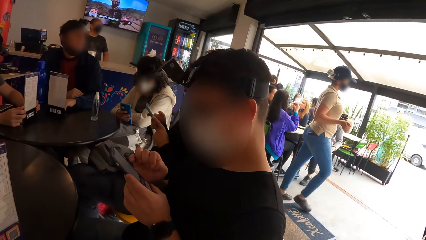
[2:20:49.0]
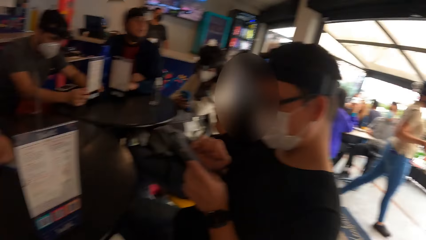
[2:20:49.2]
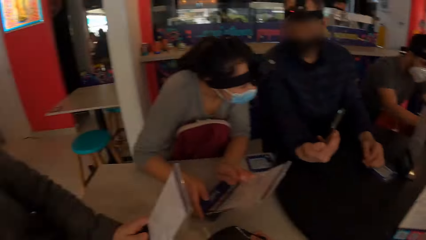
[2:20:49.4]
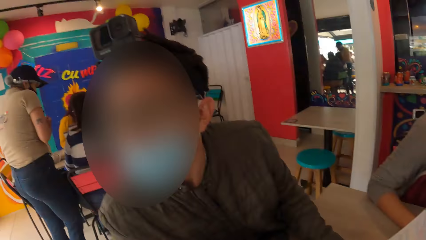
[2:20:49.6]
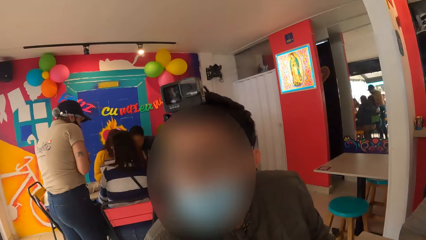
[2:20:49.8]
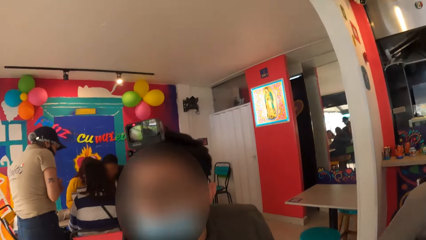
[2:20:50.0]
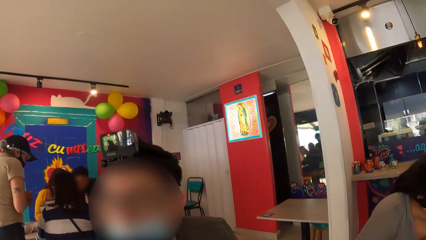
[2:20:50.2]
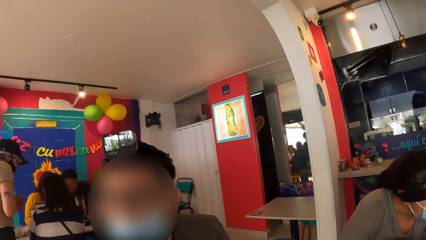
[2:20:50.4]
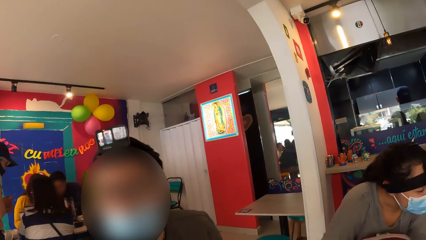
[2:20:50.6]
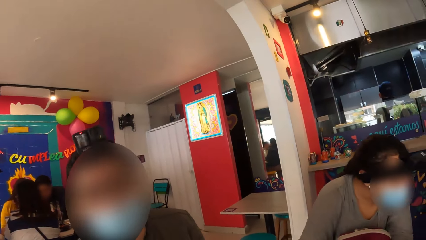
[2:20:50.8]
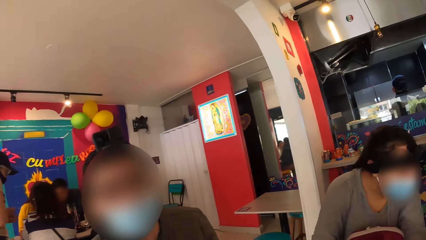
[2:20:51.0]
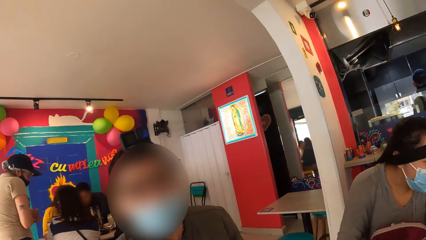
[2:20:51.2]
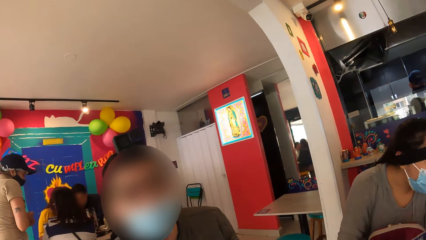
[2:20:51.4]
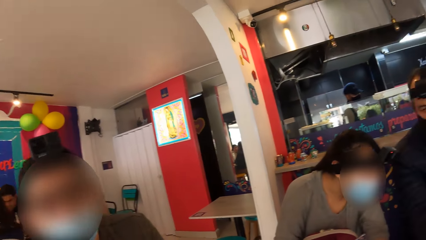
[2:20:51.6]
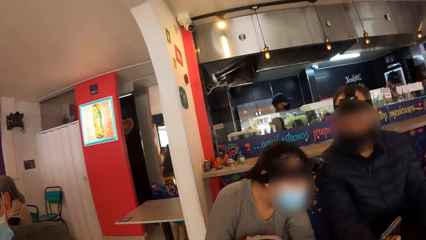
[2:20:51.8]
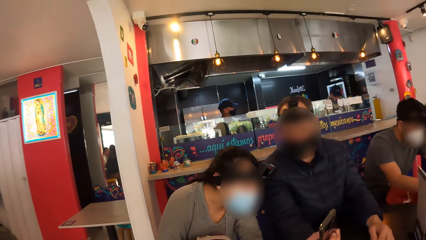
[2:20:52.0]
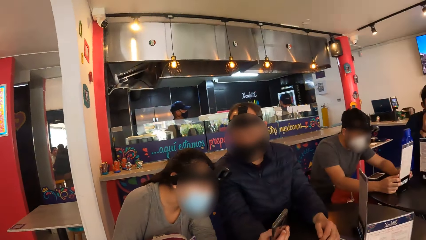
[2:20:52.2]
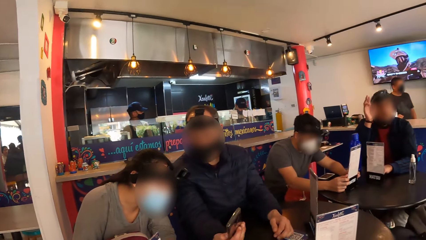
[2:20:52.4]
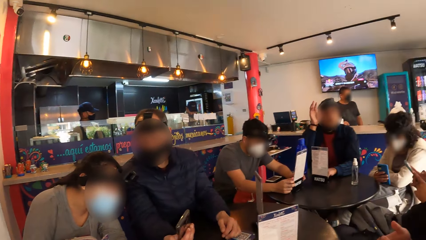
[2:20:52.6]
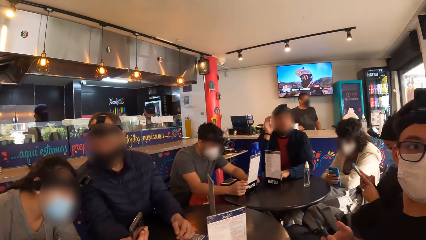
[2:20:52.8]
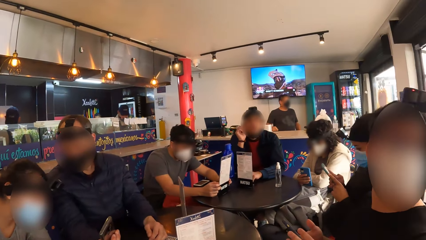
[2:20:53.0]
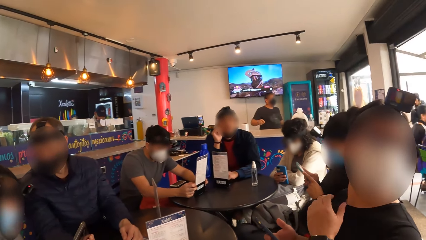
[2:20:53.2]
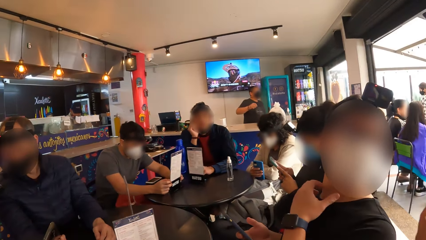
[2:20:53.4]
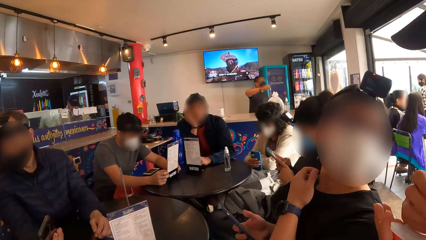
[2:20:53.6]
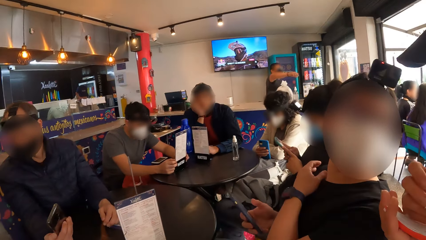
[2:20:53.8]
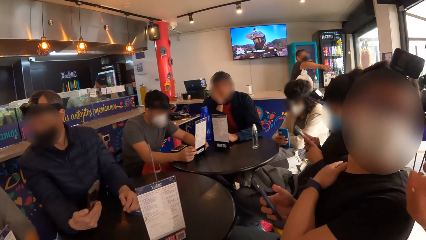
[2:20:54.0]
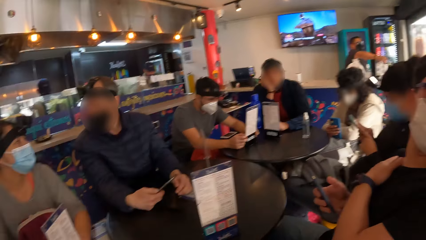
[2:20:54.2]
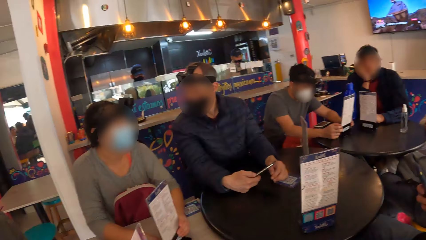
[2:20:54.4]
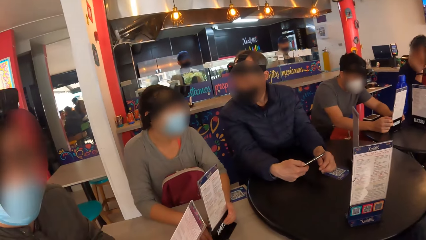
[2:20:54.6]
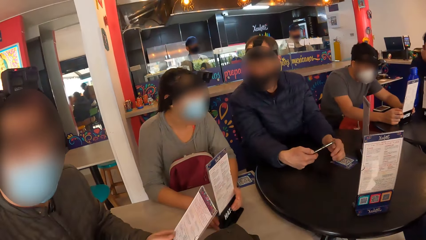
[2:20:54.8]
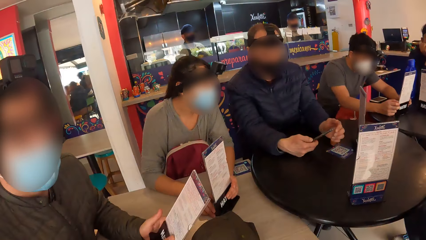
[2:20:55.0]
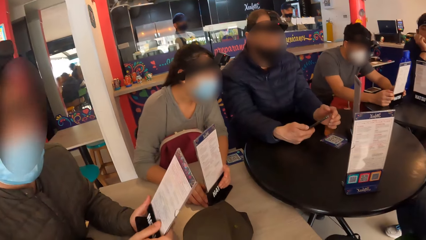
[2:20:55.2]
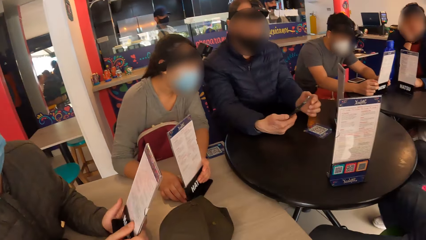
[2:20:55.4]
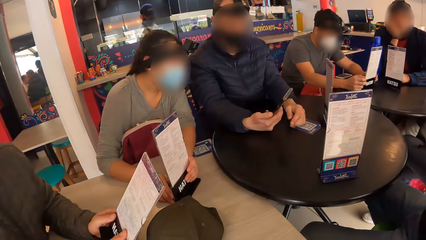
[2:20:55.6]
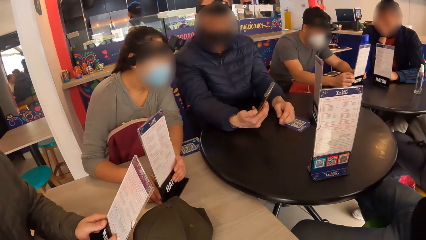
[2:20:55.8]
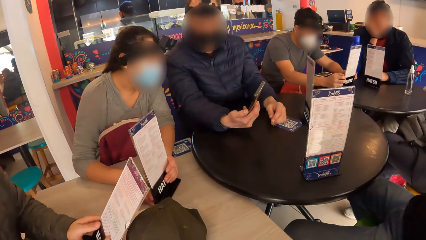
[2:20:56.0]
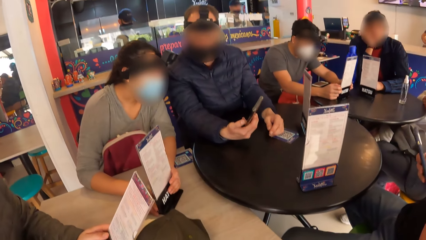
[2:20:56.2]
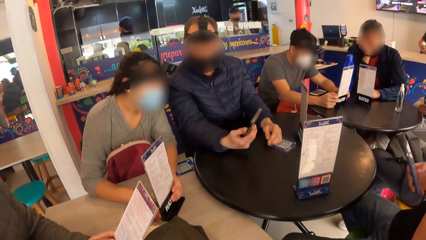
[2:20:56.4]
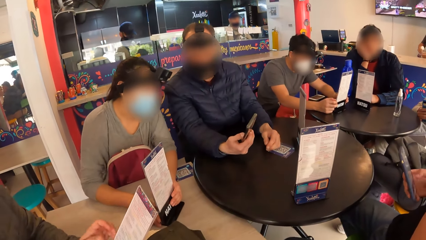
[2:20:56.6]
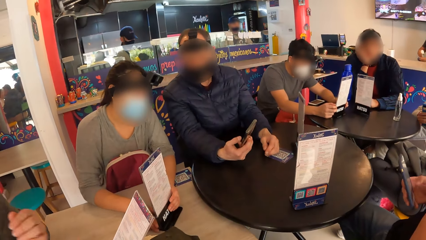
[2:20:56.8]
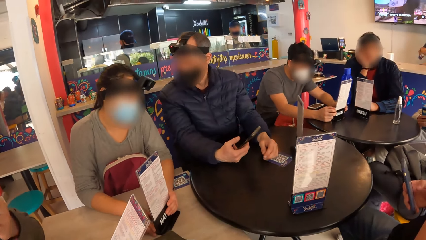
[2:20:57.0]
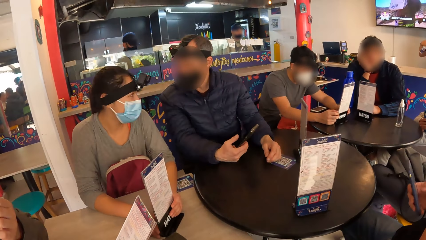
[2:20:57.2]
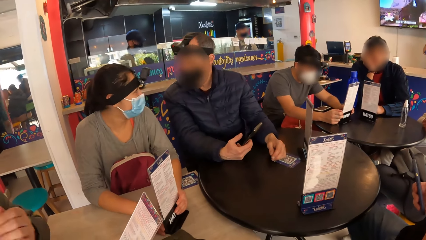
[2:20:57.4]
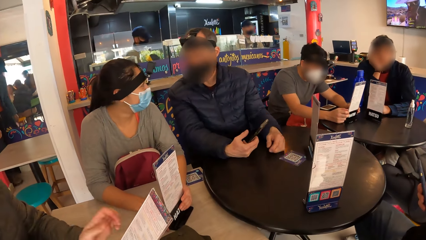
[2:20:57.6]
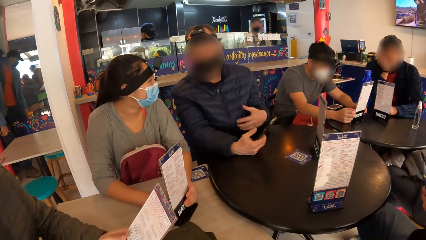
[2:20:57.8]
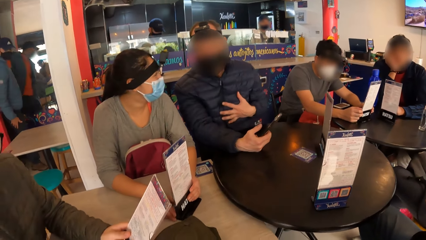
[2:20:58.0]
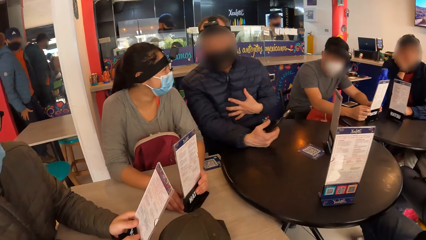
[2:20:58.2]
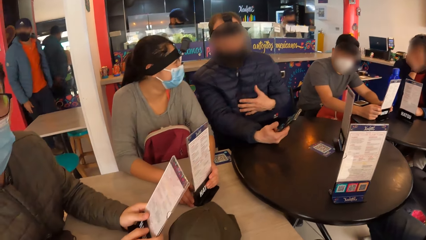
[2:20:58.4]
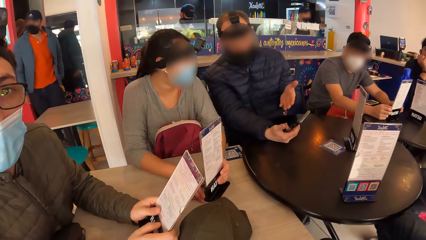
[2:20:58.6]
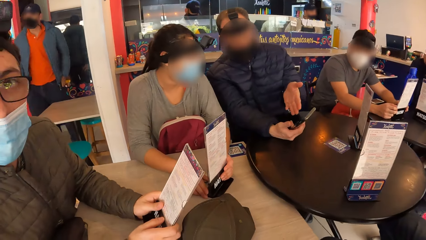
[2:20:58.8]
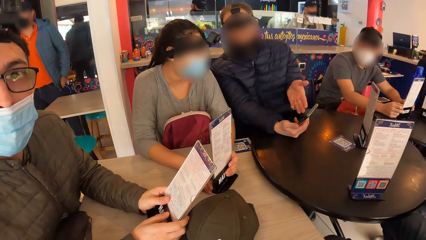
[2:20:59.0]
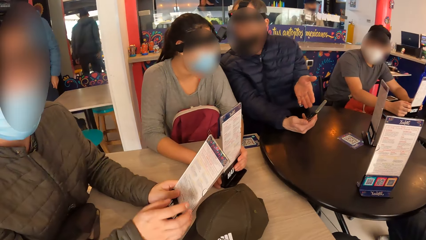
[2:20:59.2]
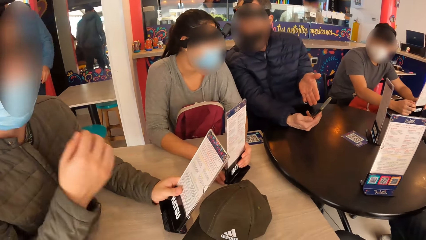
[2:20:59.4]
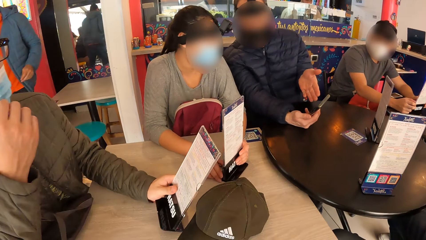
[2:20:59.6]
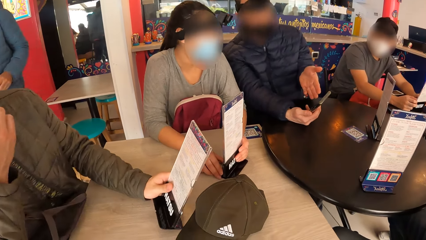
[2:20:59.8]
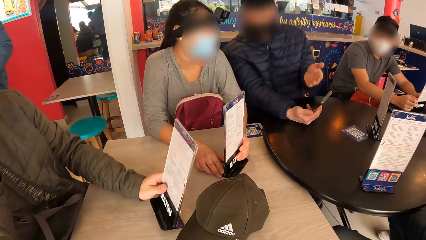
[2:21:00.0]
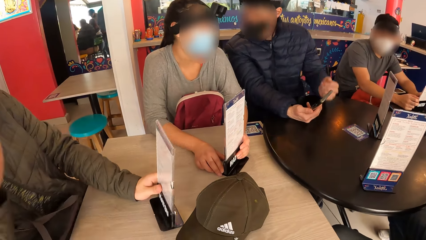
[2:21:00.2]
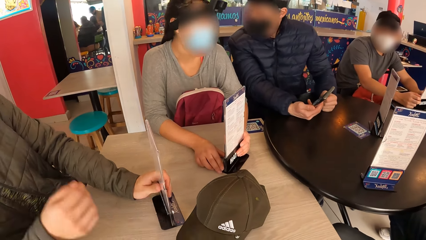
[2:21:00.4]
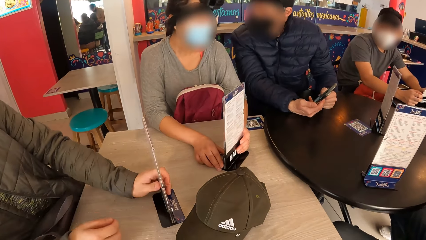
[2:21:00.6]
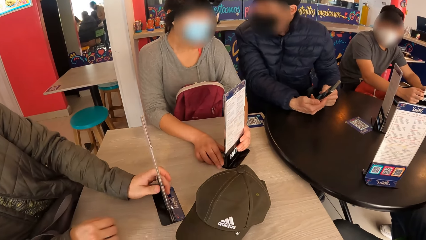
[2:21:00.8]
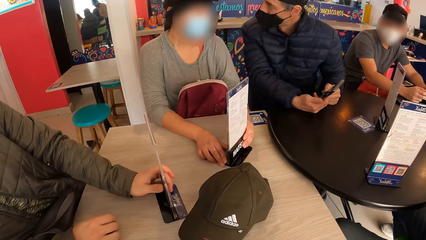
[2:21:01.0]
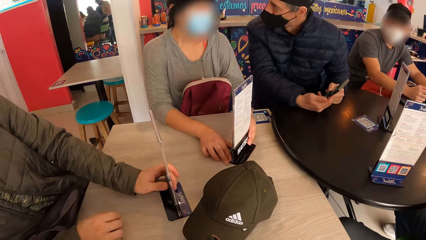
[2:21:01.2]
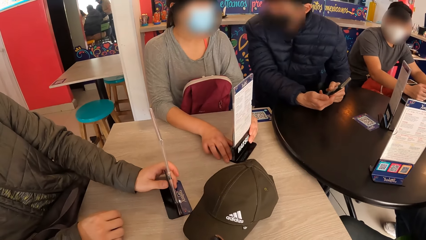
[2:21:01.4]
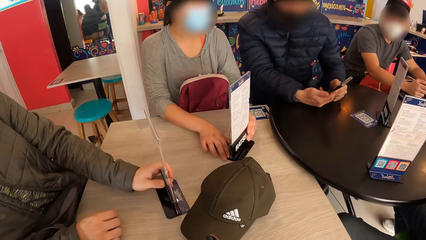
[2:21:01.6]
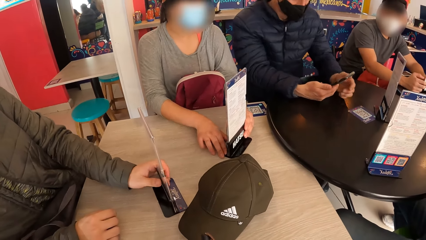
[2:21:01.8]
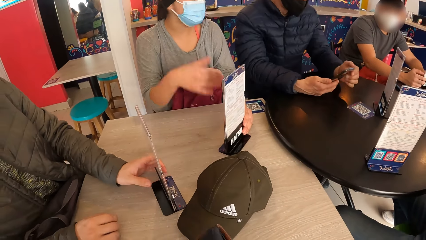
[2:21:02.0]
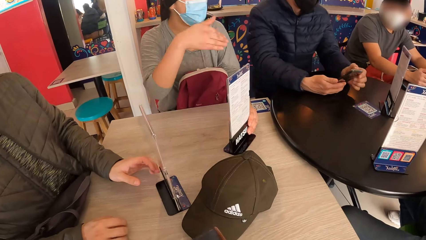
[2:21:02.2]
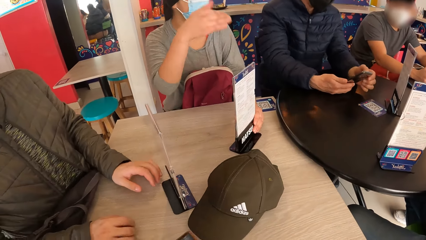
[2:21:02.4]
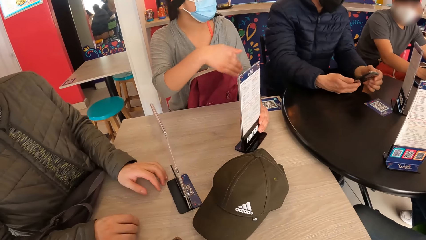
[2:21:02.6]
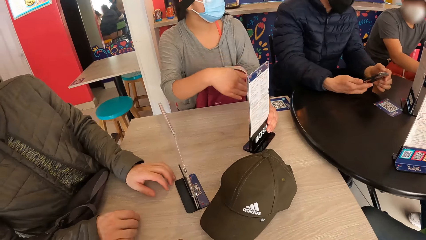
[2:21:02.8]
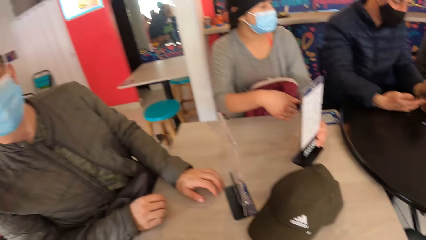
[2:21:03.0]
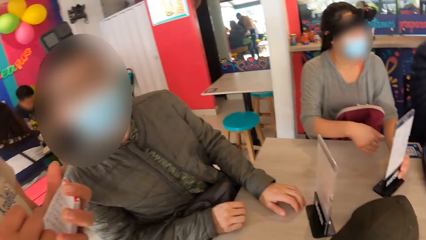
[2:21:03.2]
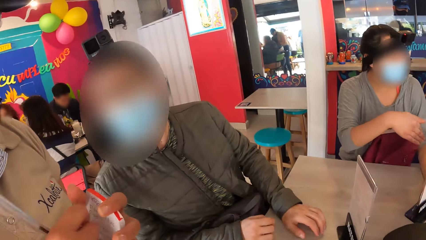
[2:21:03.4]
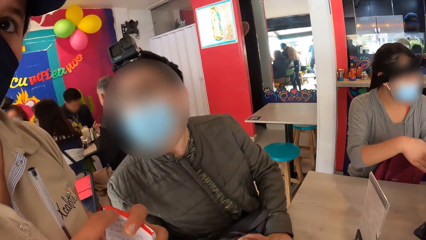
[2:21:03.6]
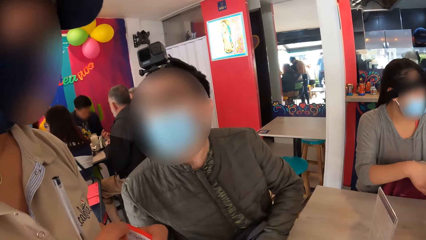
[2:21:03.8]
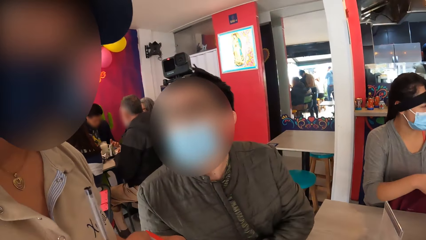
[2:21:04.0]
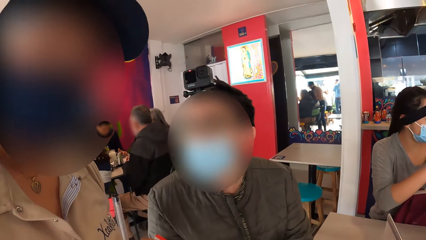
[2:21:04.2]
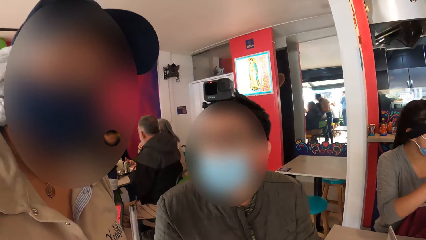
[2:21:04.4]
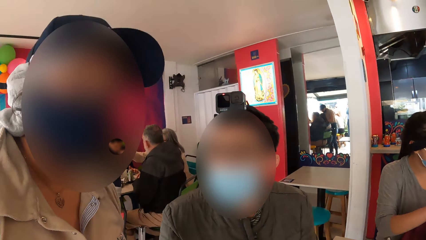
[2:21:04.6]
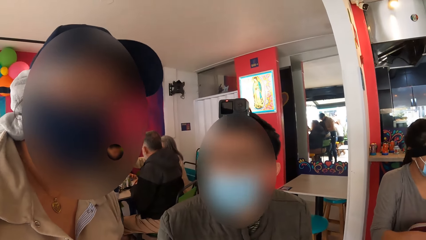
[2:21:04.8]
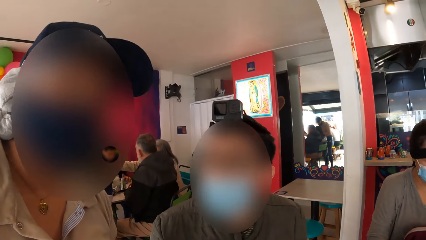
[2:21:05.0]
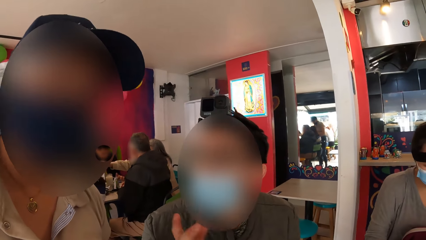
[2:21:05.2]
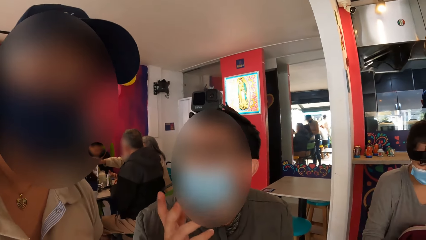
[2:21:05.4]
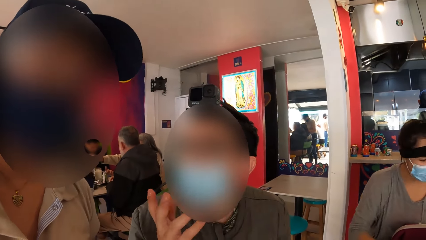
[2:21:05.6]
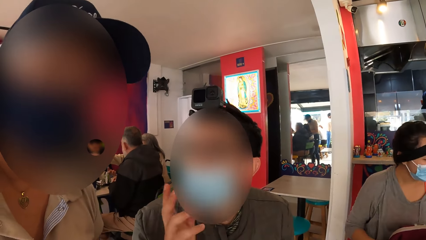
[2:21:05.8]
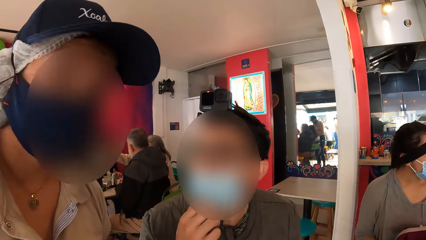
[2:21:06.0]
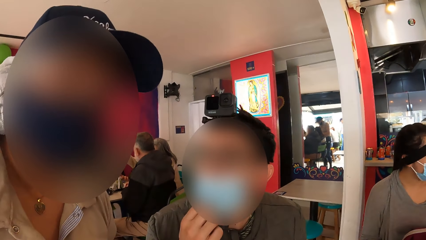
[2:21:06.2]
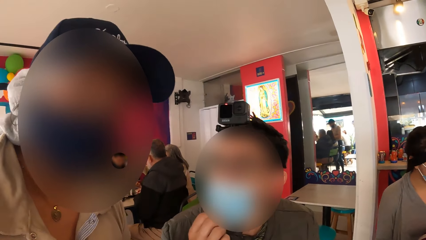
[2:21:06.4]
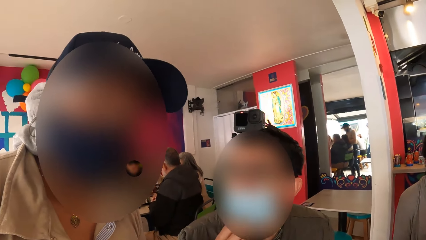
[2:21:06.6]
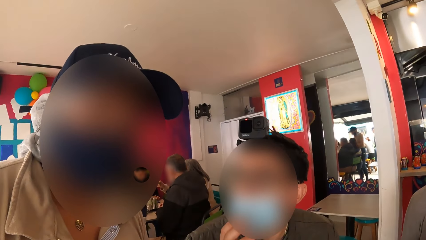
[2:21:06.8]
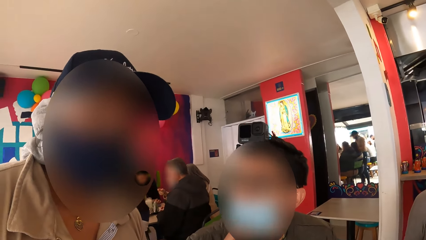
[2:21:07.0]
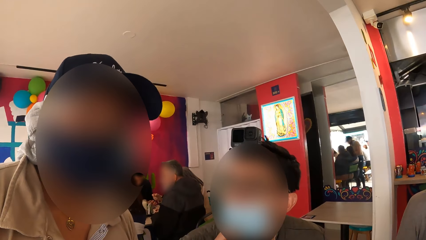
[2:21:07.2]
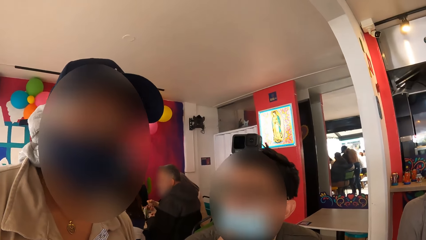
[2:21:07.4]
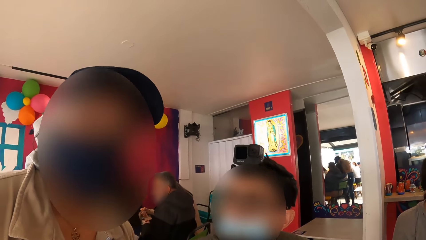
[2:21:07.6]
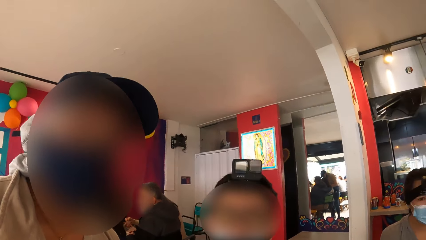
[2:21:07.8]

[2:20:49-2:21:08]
The camera wearer looks around. A man holds the phone in both hands. A woman converses with the camera wearer. Another man converses with the woman.
